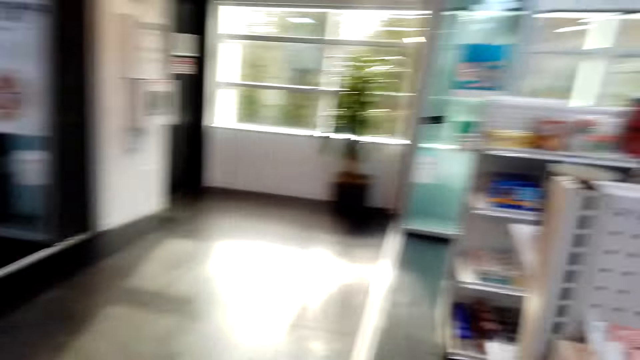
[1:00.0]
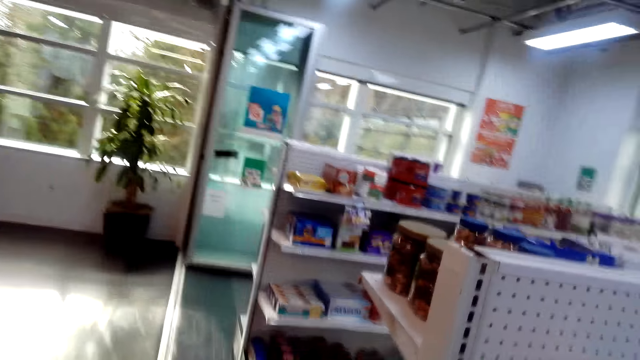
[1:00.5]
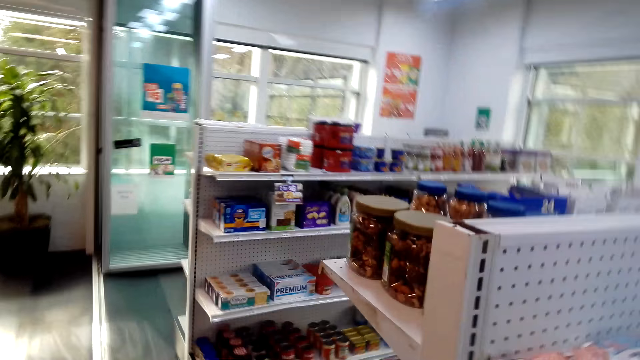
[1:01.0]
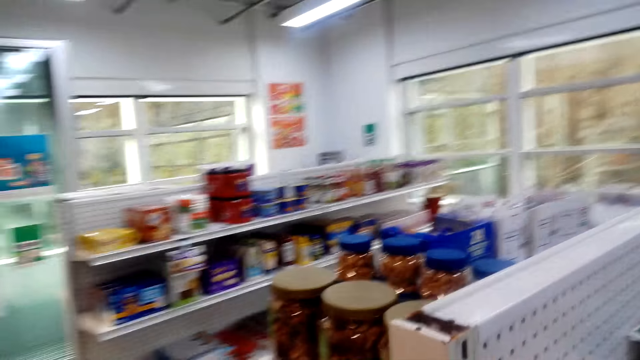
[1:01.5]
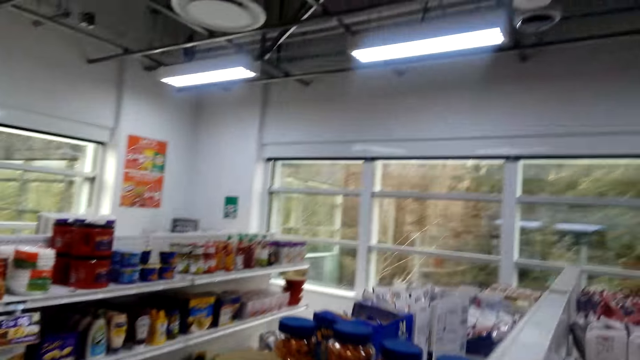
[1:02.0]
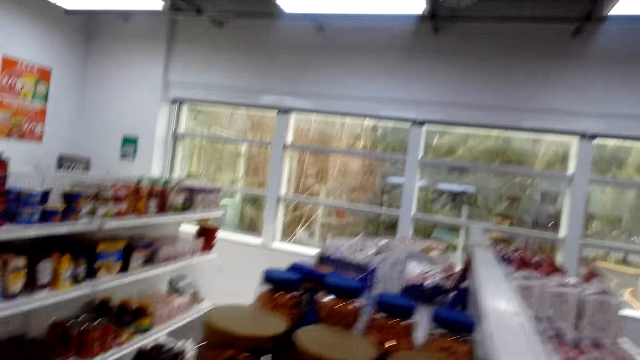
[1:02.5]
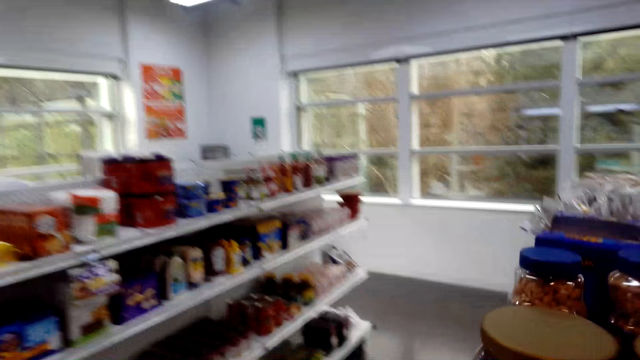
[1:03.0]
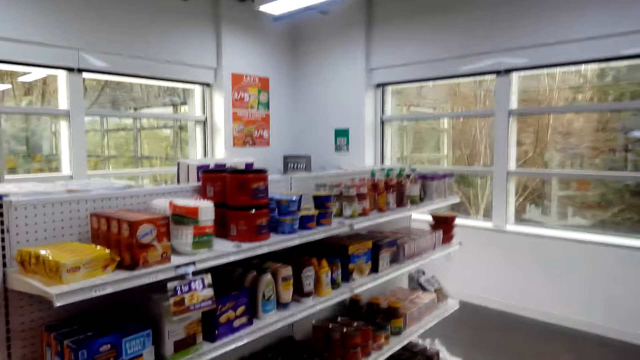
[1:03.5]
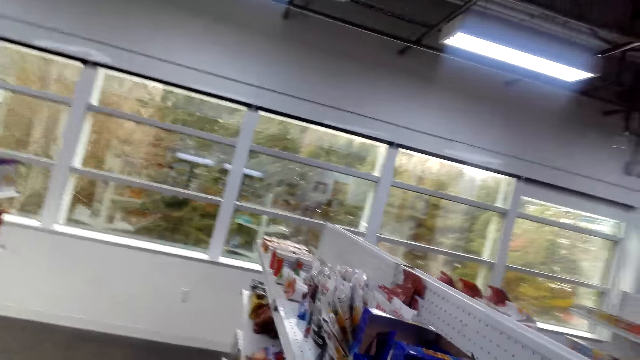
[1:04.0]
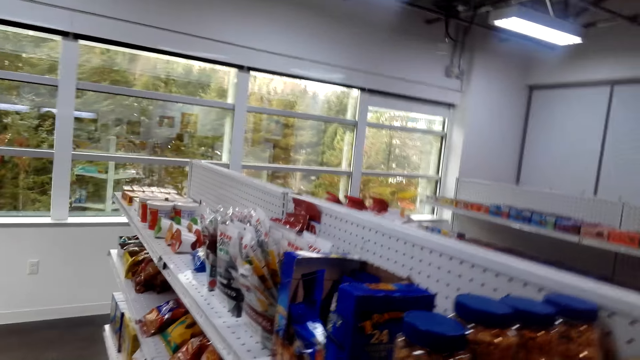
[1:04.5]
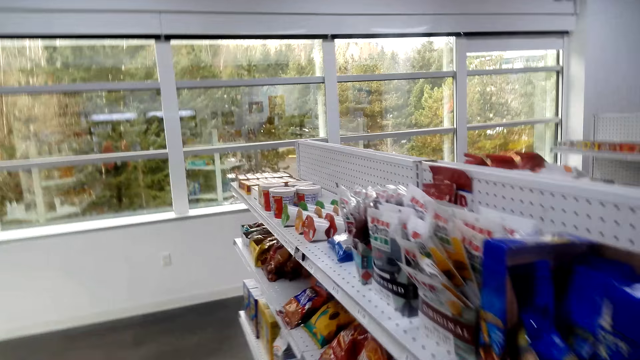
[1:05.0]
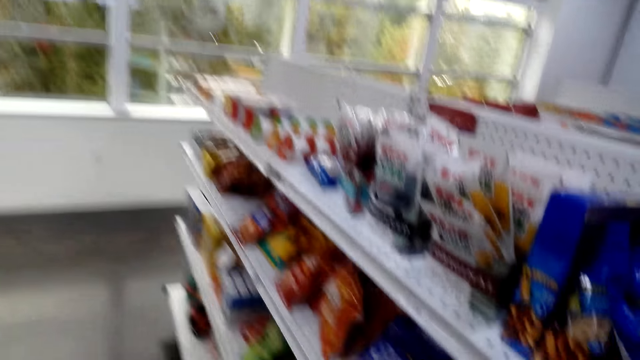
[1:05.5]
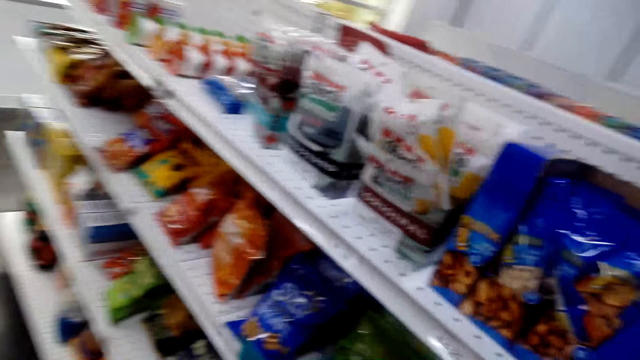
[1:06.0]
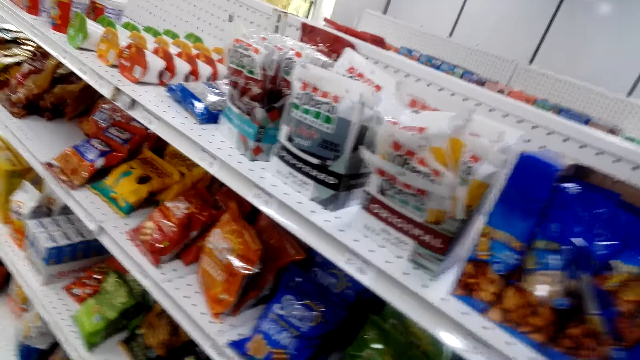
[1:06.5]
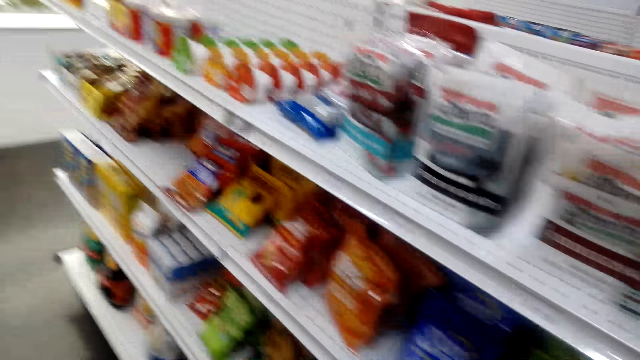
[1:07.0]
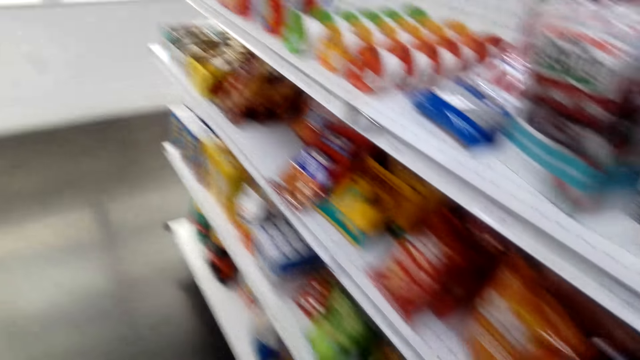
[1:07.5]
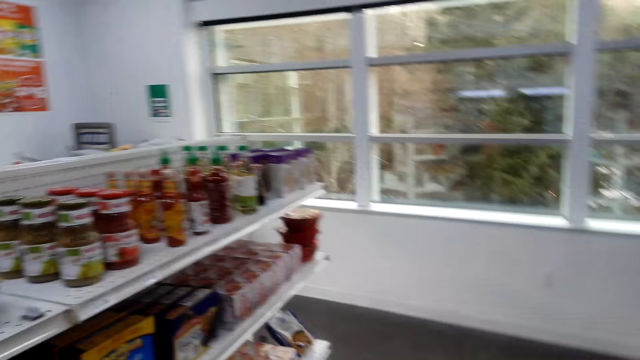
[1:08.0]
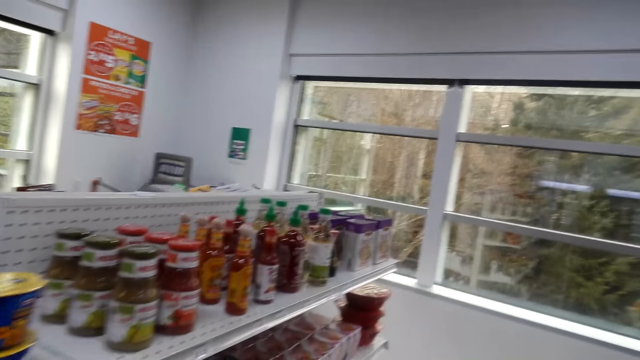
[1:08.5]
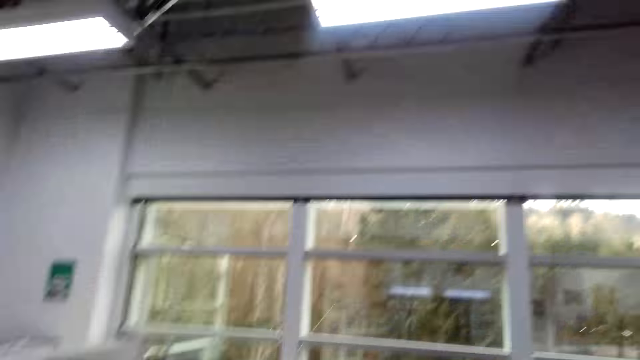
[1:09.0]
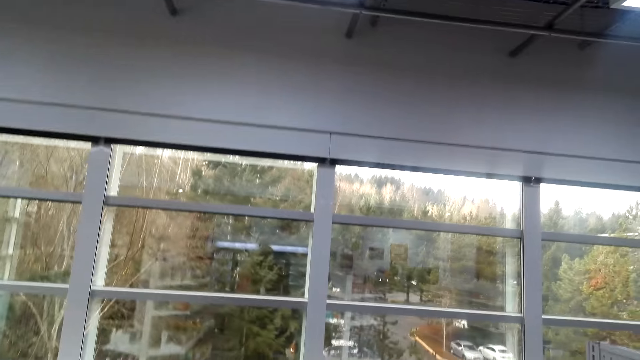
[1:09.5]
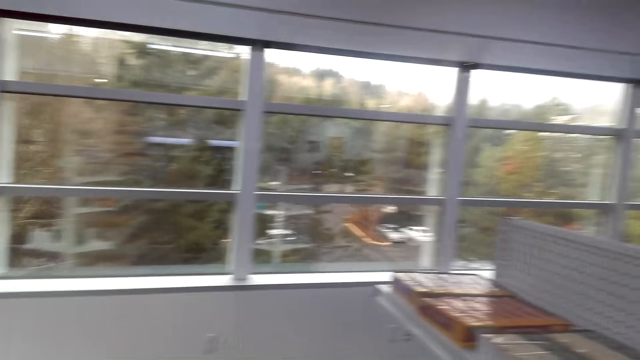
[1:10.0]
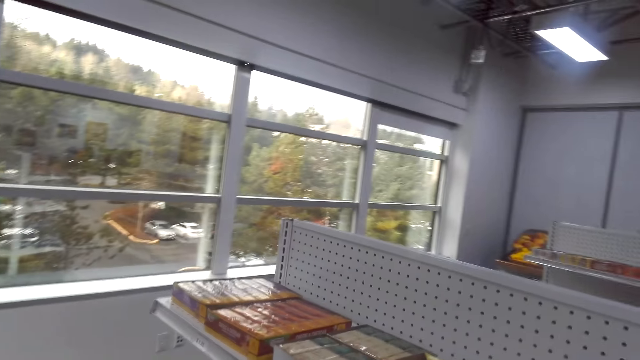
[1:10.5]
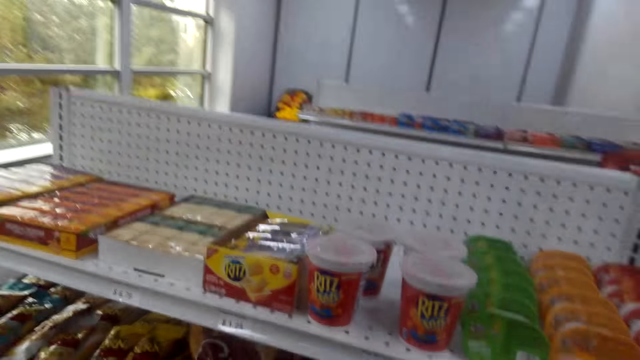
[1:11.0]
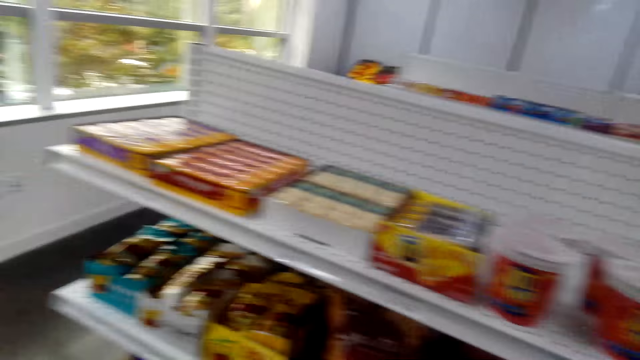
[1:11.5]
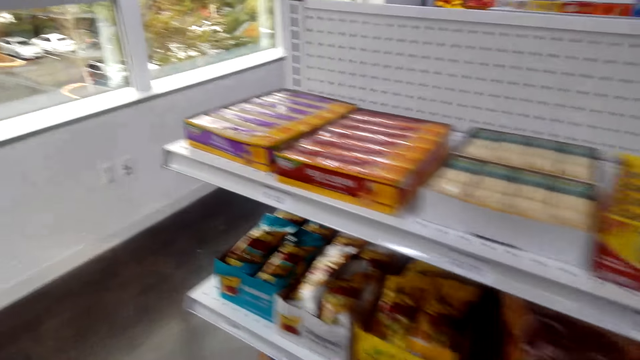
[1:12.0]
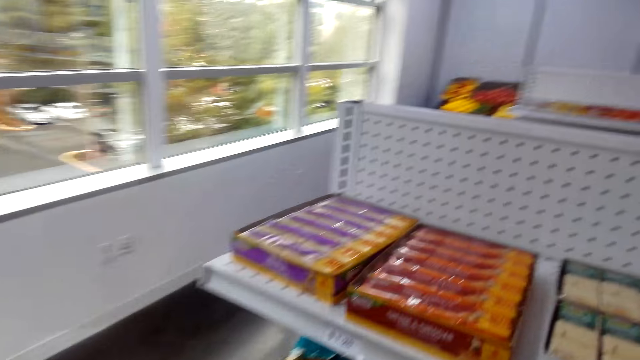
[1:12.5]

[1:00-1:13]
The camera wearer converses to a woman. The woman responds to the camera wearer. The camera wearer looks around. They talk with the woman. They look at the shelf.

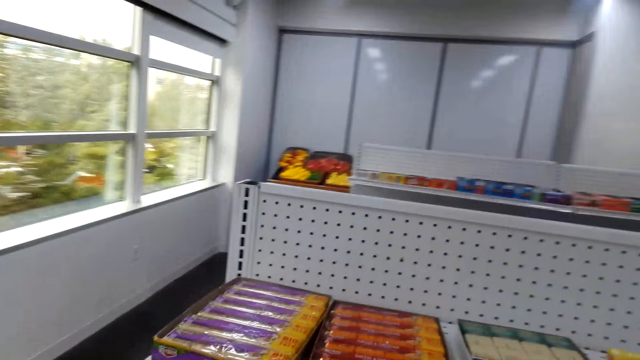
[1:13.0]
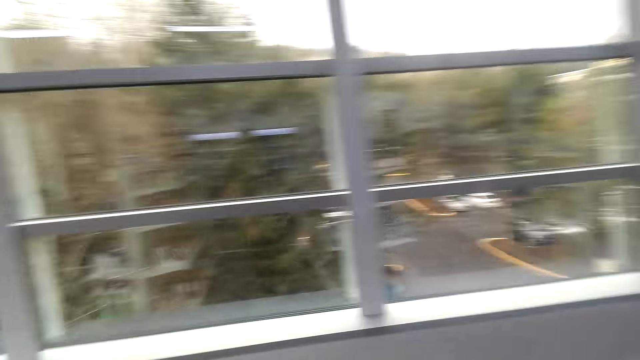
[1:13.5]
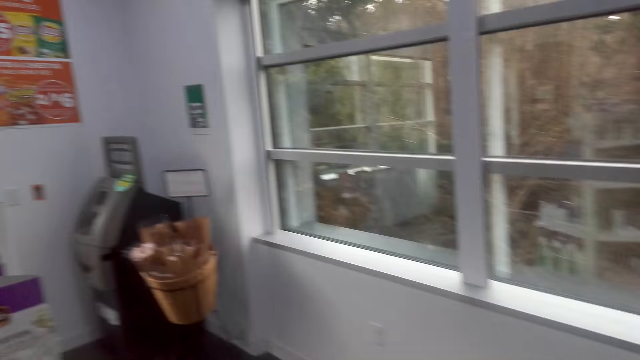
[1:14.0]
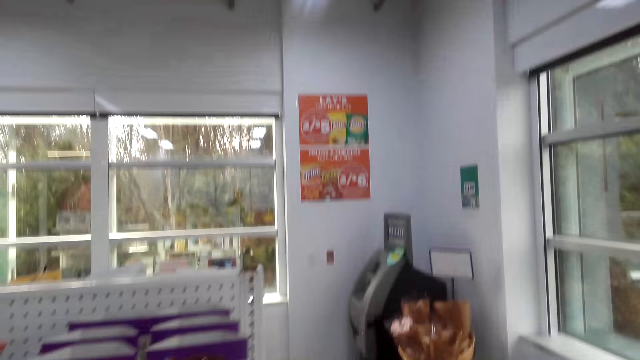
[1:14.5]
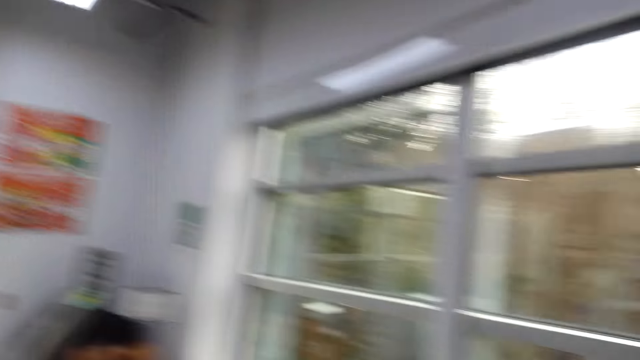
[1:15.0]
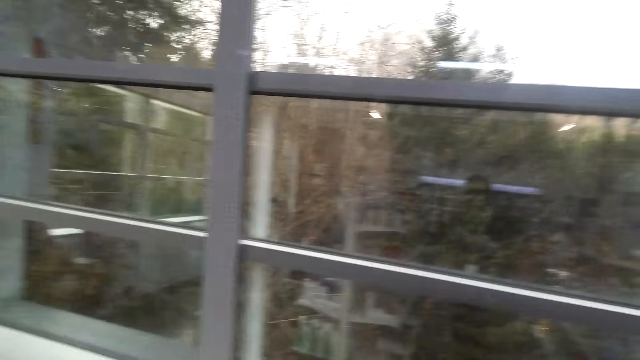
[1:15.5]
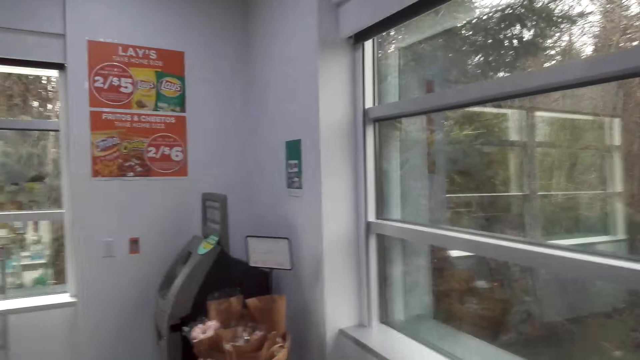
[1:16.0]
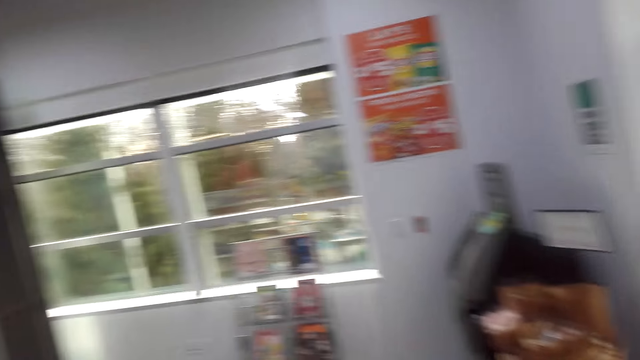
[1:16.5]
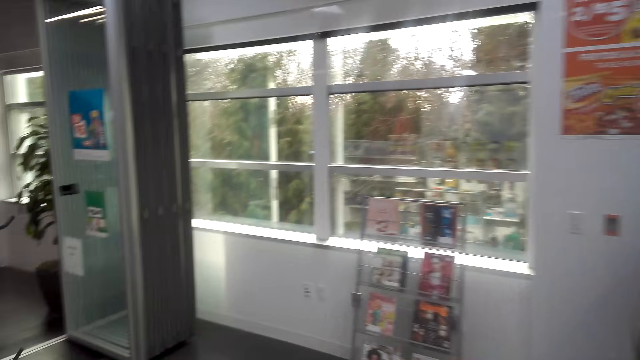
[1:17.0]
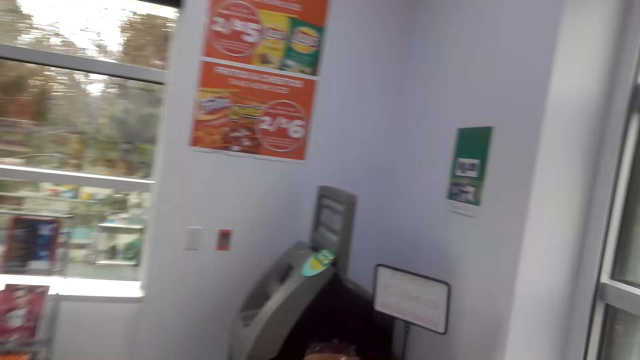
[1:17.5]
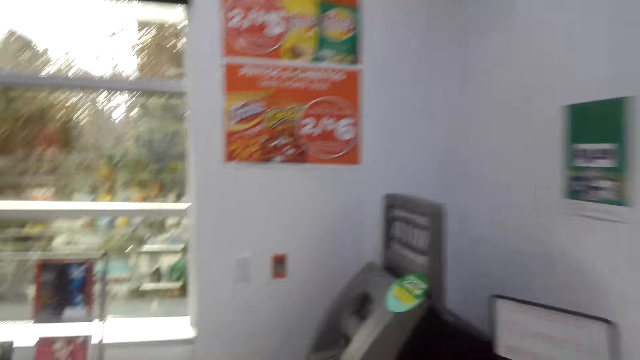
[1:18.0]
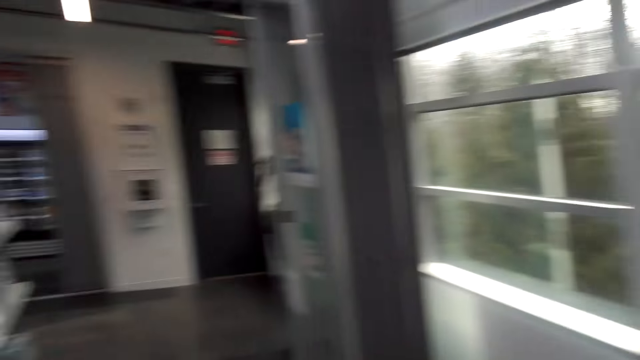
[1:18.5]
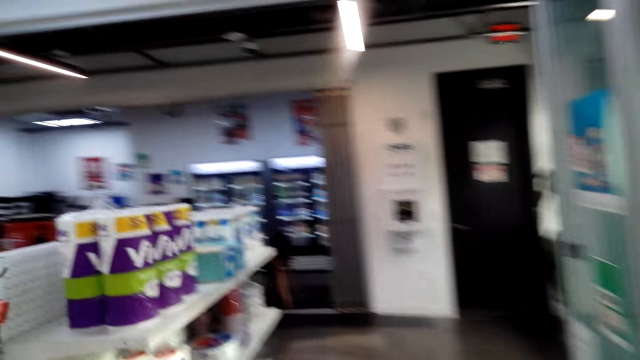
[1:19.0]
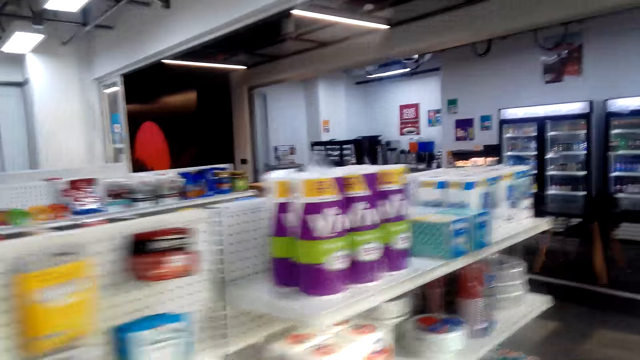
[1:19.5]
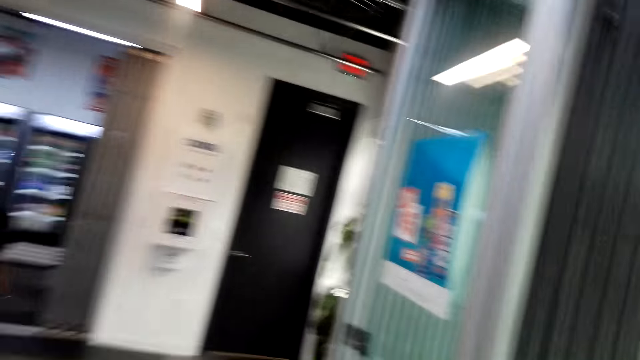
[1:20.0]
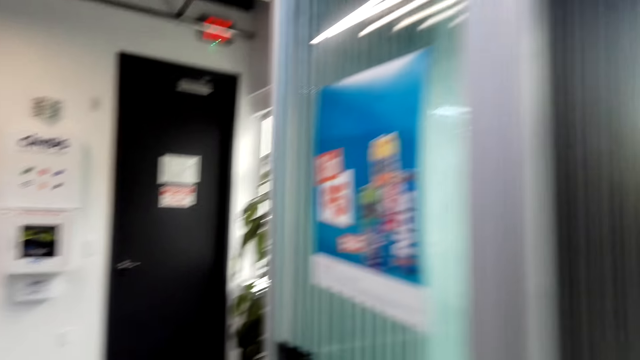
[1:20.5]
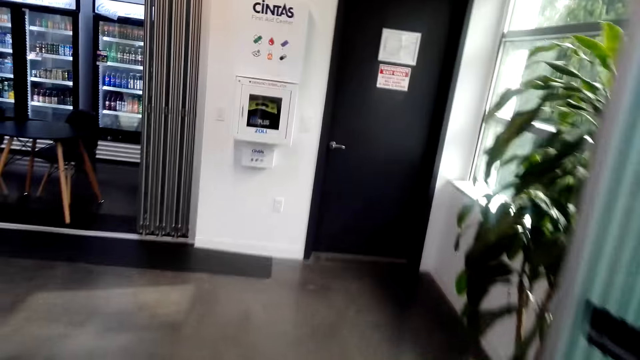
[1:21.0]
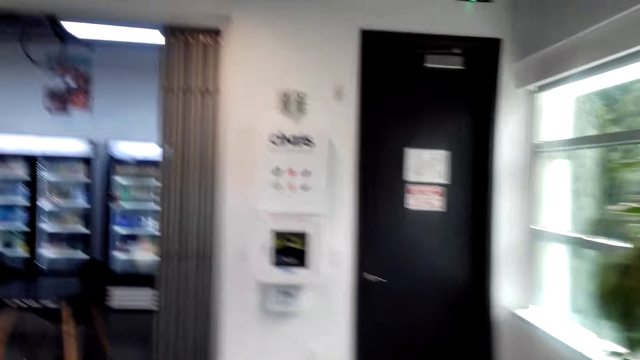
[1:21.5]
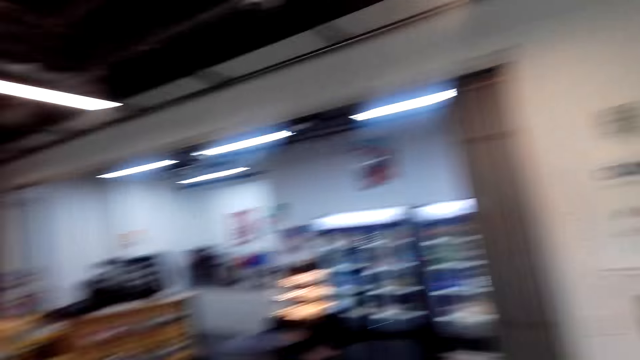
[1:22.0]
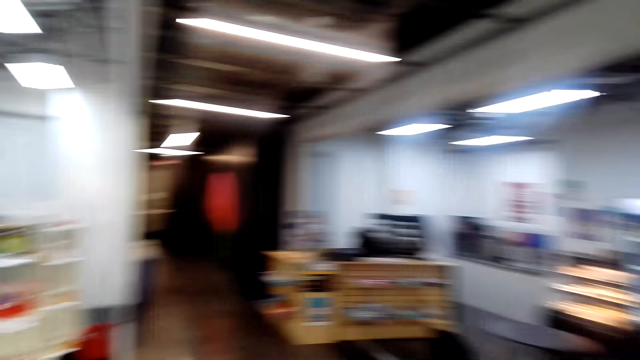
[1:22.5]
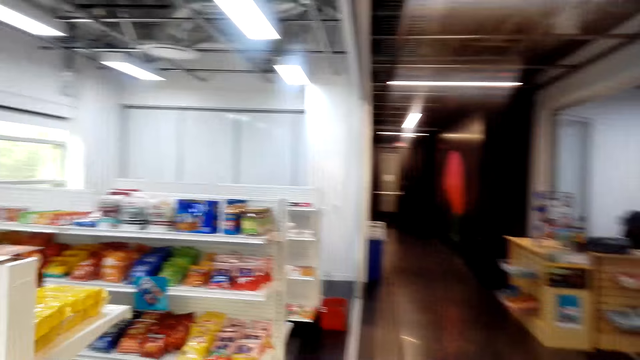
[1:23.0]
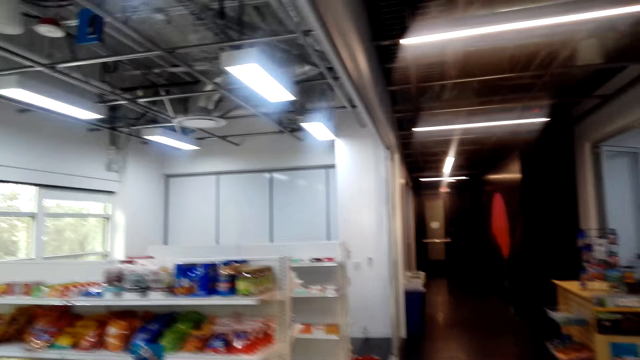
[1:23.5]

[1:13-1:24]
The camera wearer converses to a woman. The woman responds to the camera wearer. The camera wearer talks with the woman. They look around. The woman talks to the camera wearer. The camera wearer converses to the woman.
